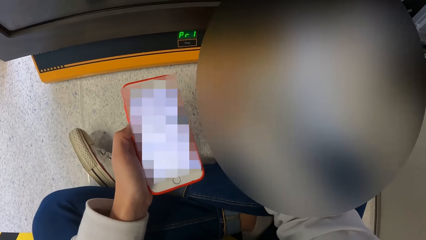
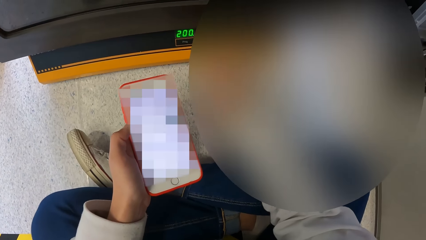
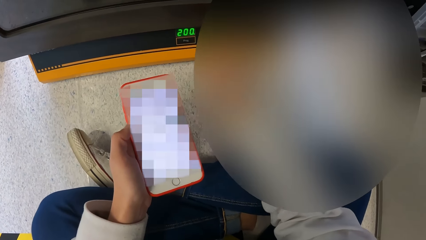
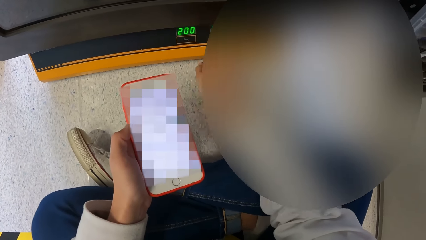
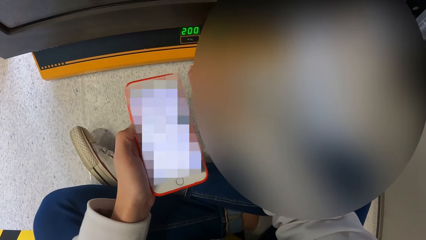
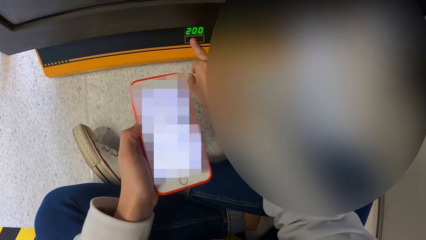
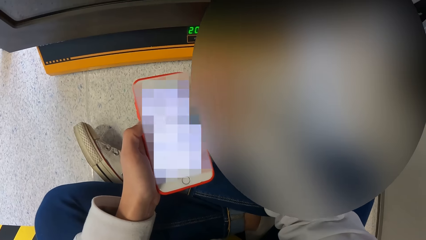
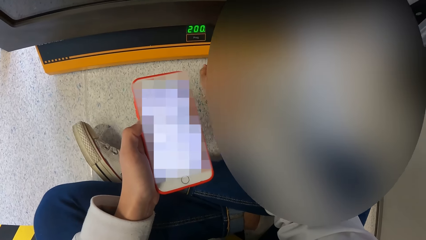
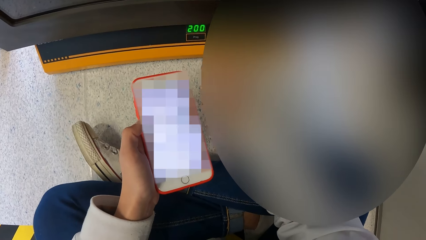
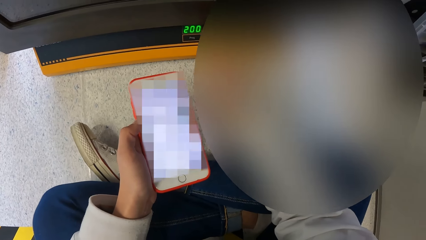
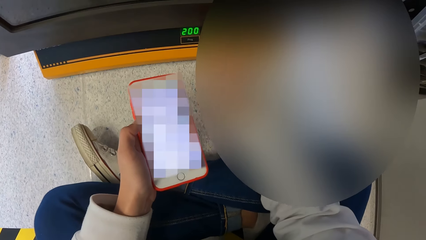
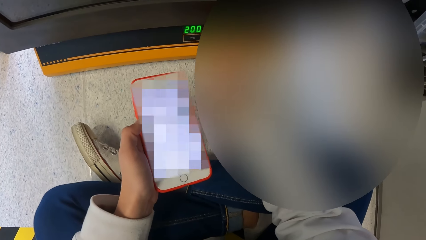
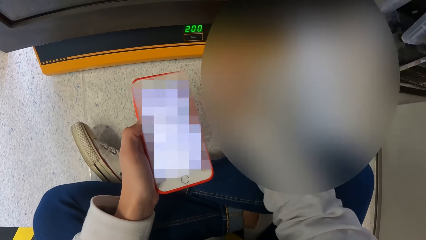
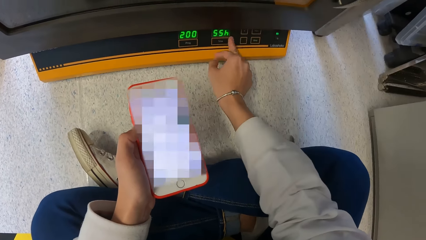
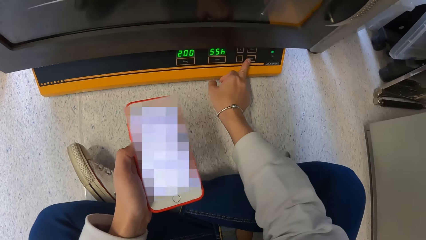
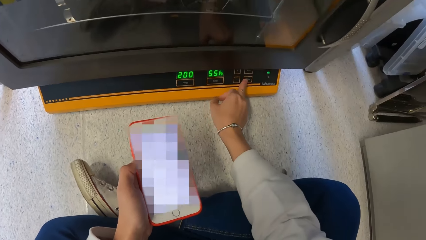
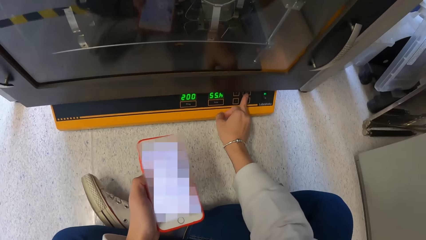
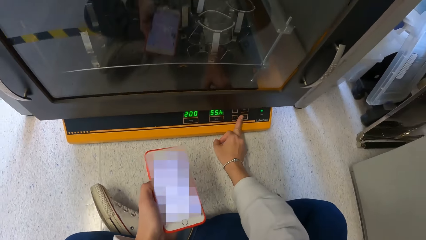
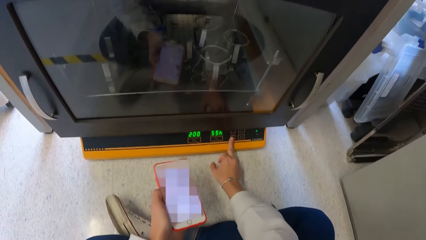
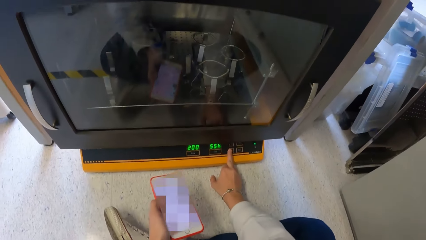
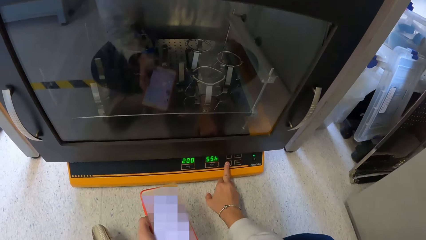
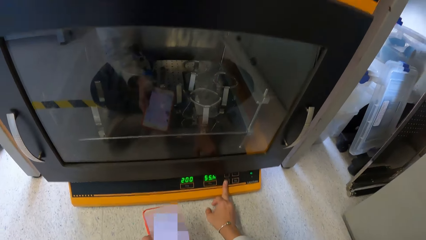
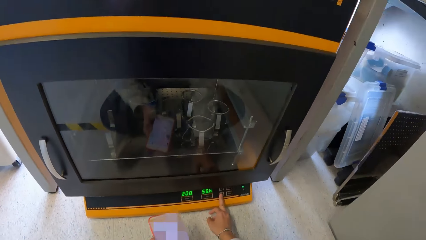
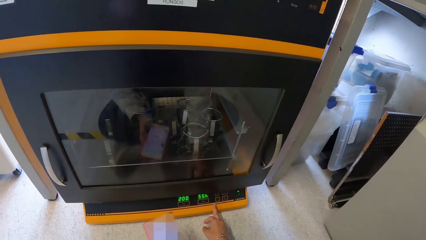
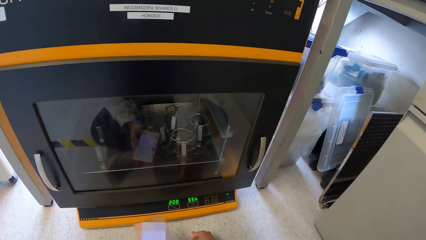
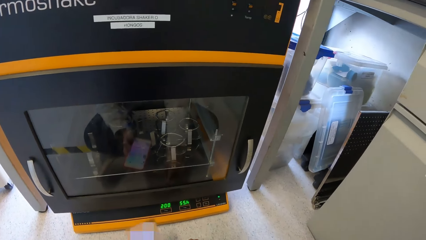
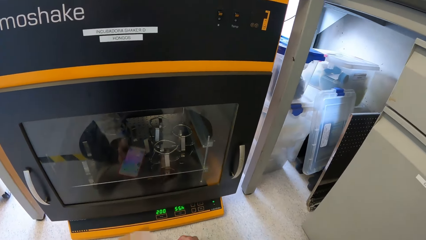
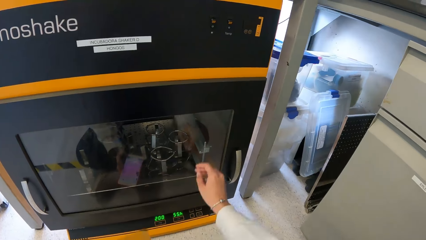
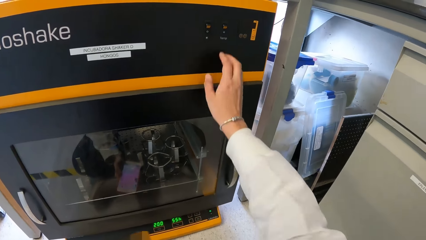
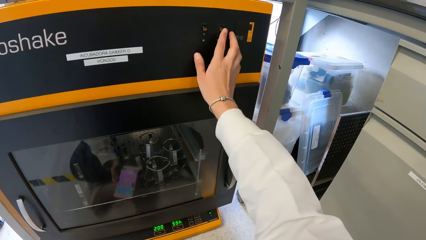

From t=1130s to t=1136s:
The camera wearer operates the incubator shaker machine with his right hand.

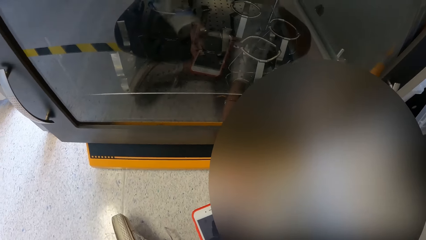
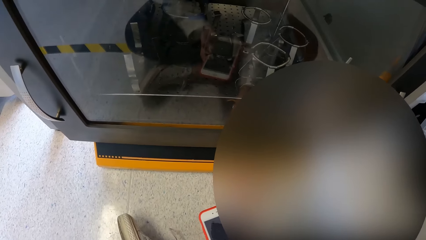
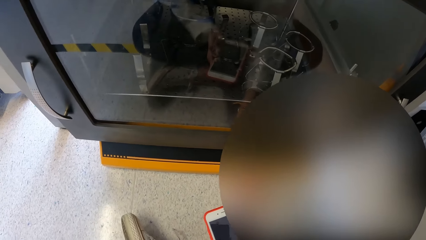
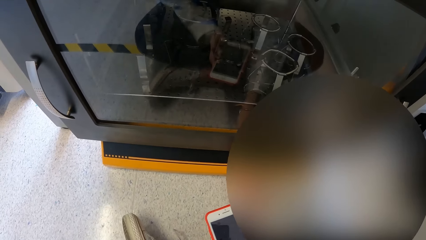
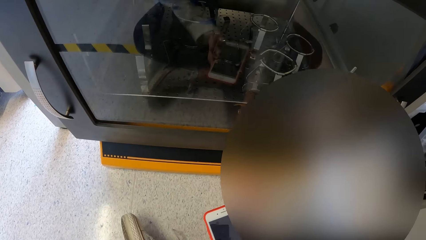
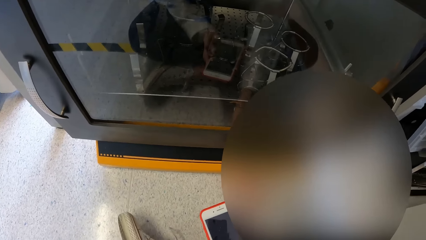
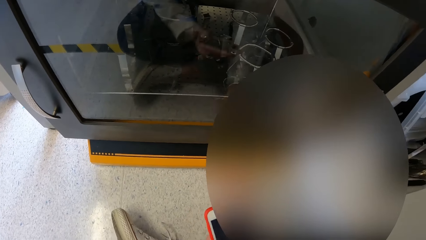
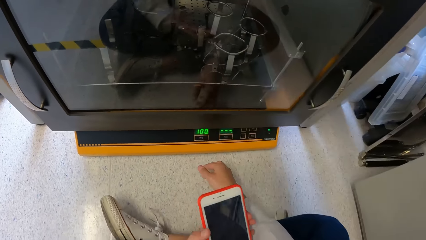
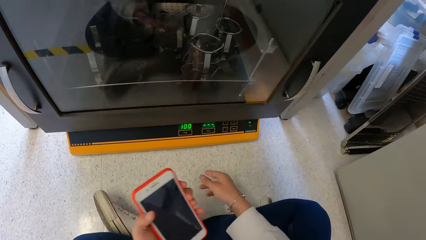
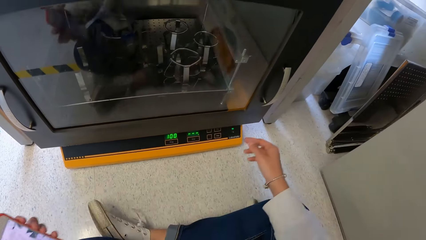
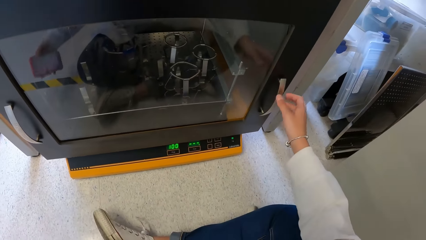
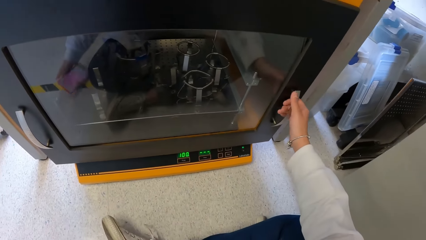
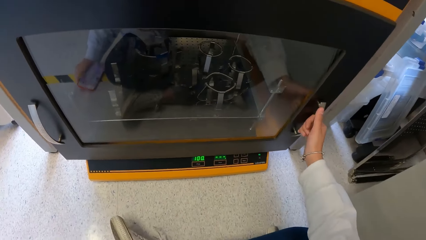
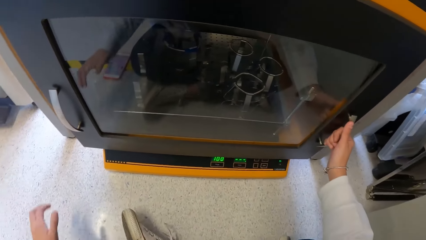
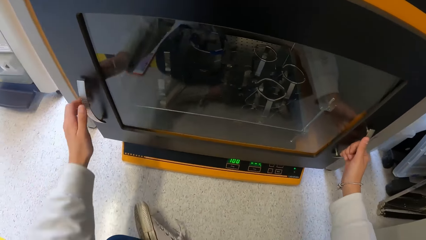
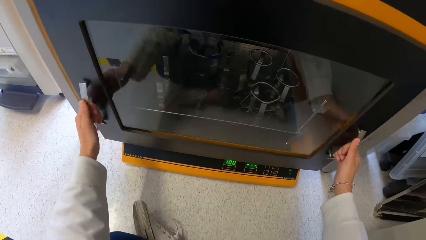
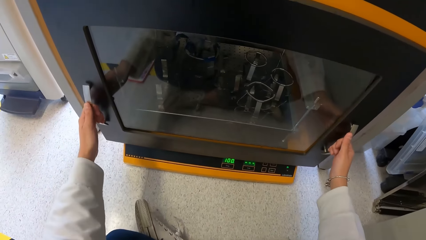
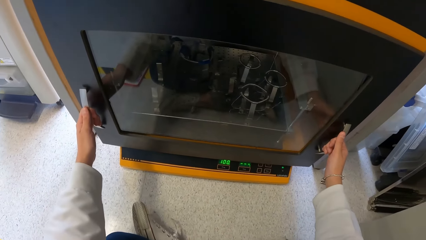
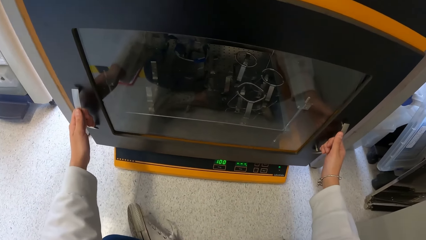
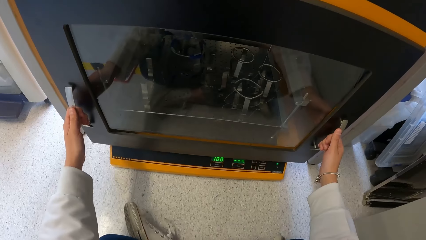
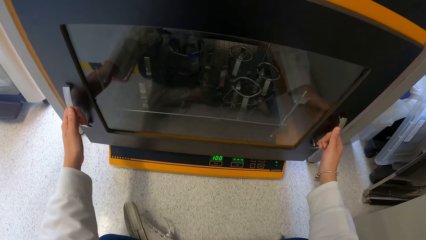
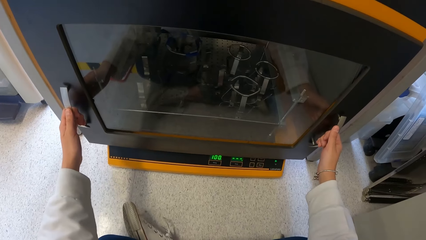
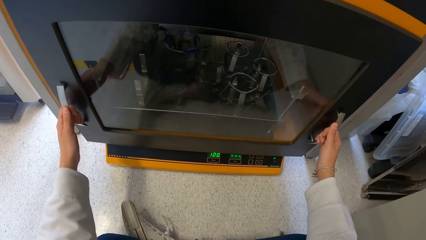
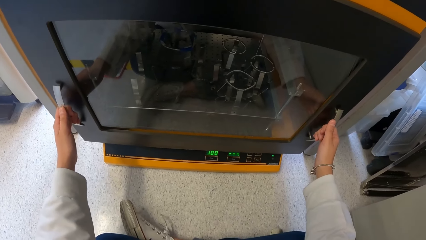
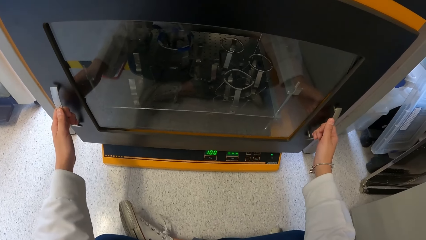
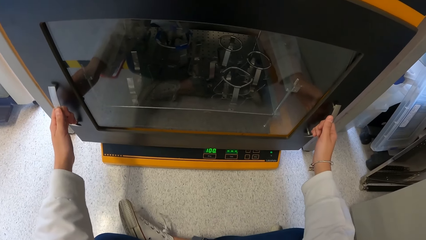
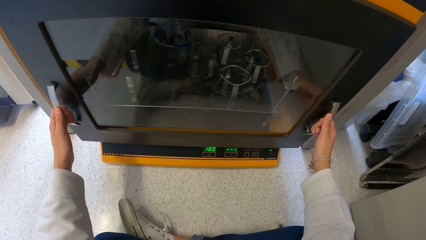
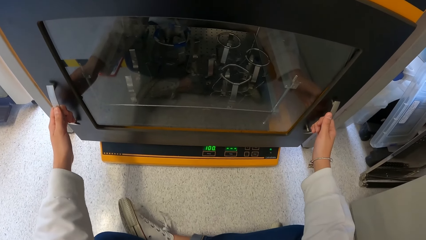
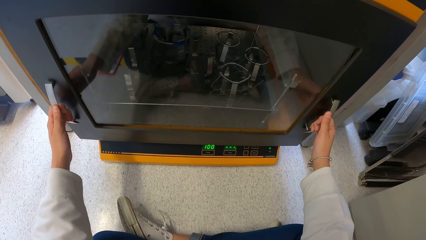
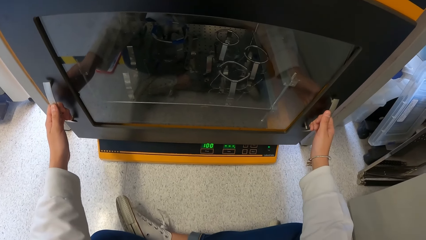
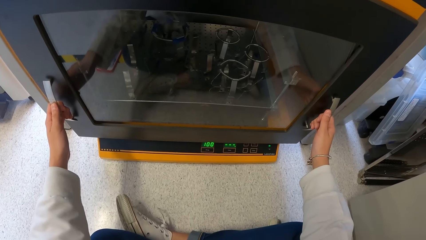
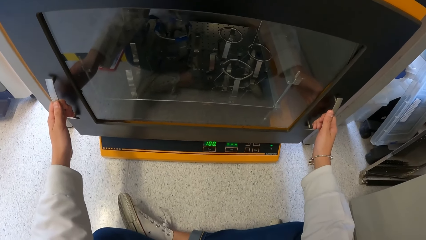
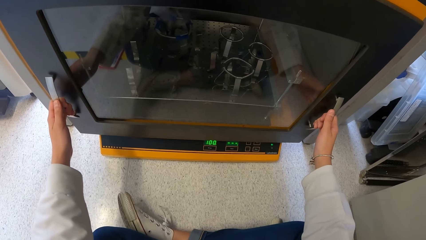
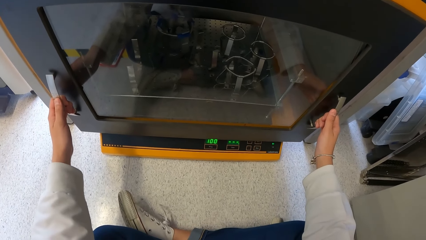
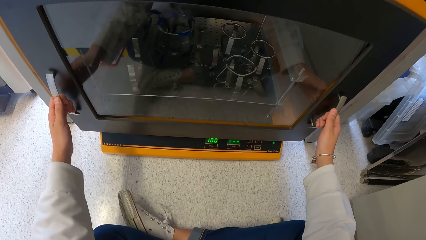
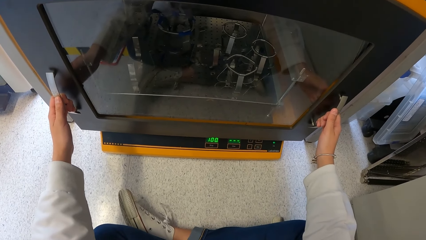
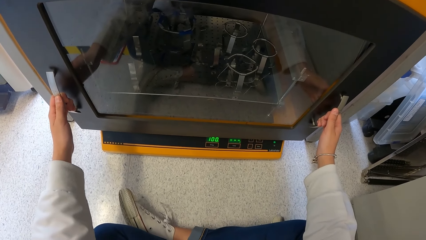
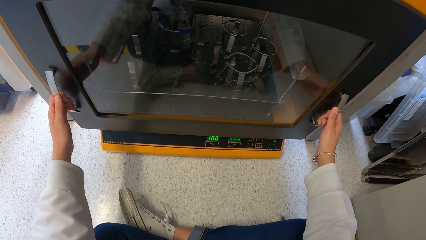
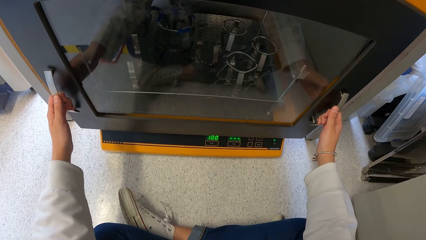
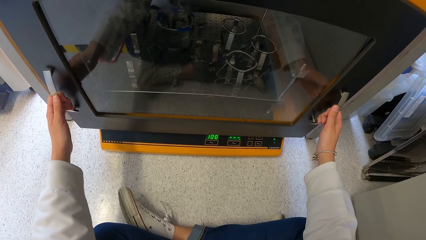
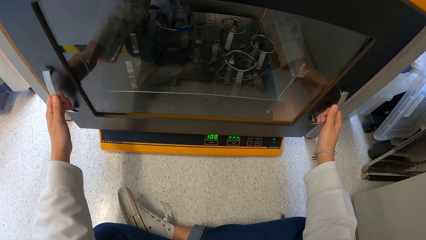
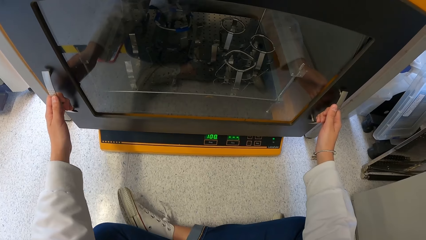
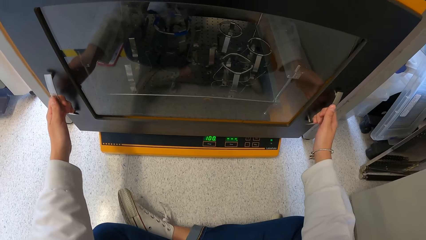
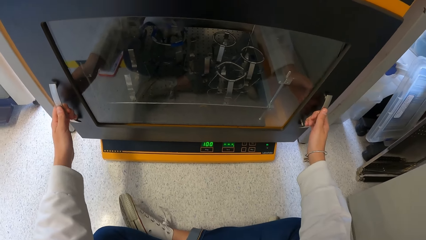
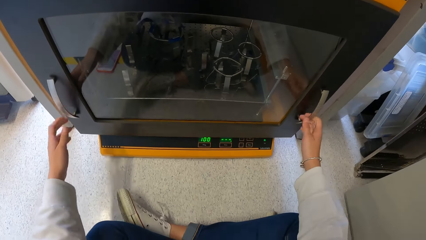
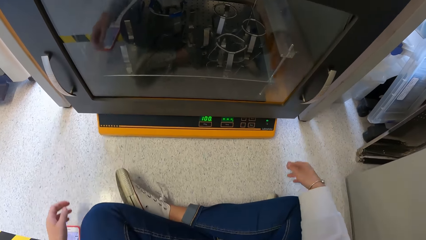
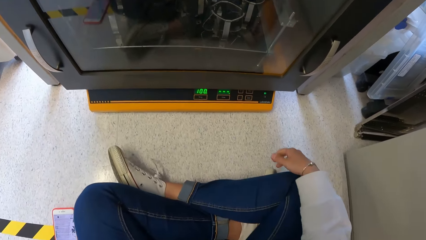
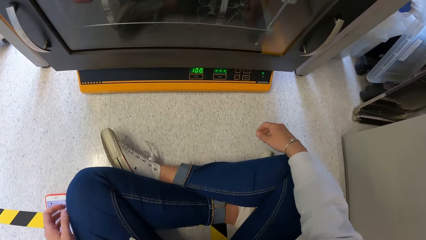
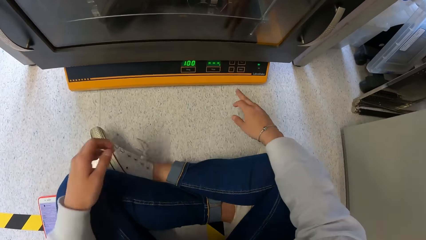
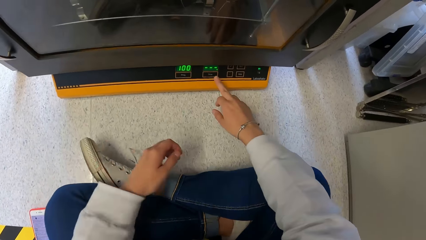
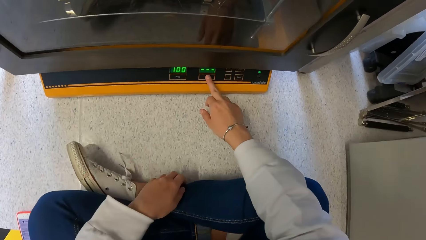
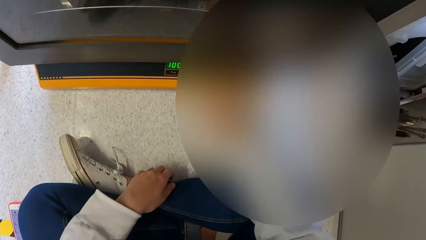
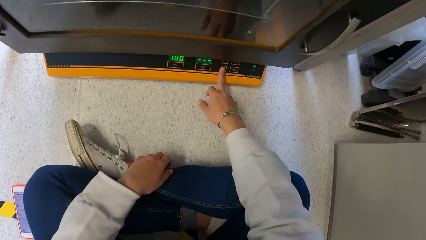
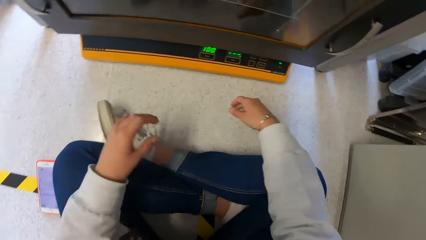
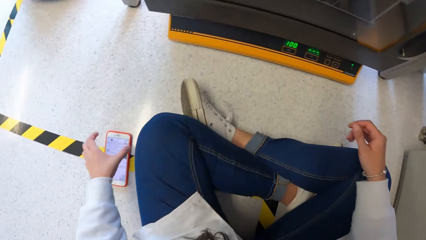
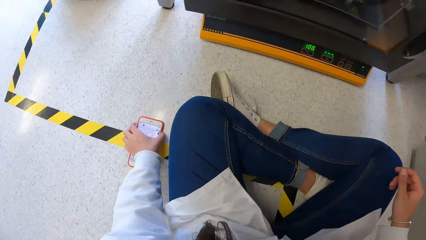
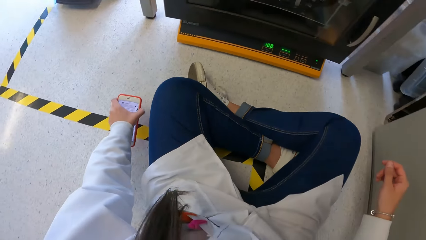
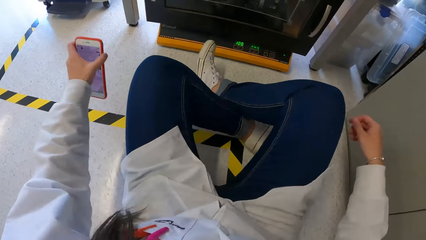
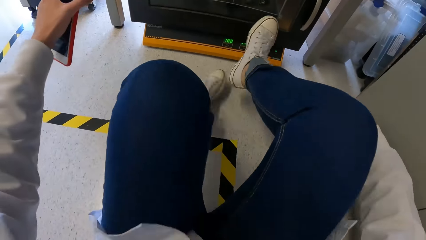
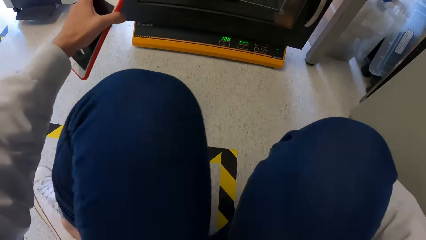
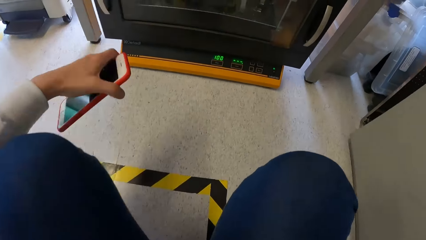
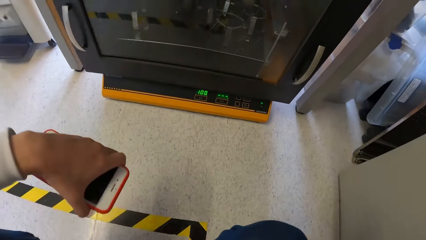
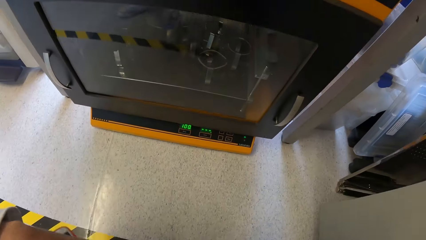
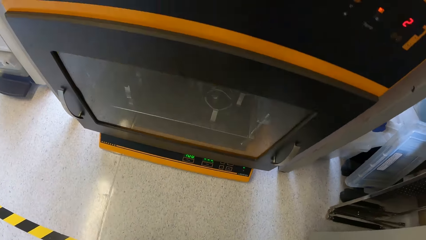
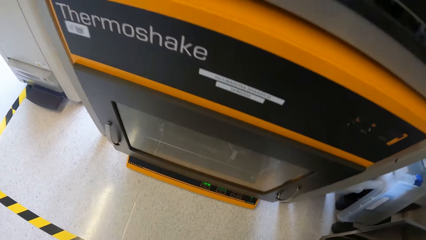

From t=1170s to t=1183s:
The camera wearer holds the handle of the incubator shaker machine with both hands. He operates the incubator shaker machine with his right hand. He takes the phone from the floor with his left hand and stands up.
